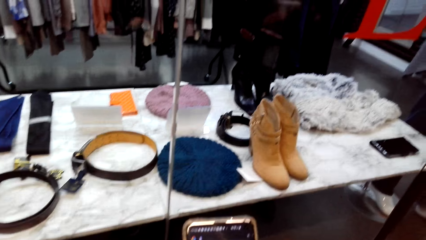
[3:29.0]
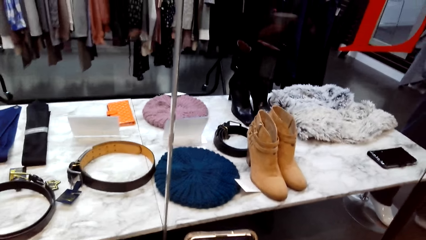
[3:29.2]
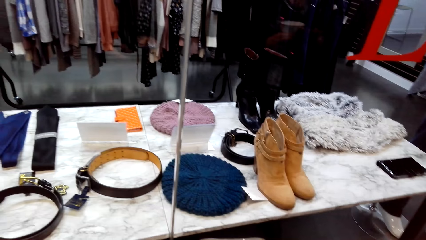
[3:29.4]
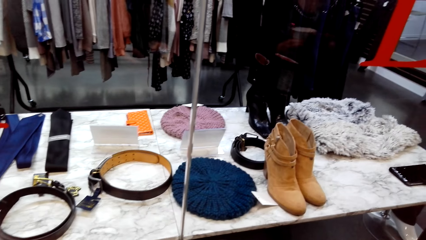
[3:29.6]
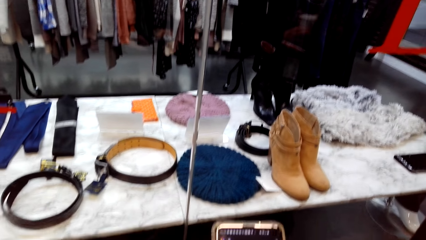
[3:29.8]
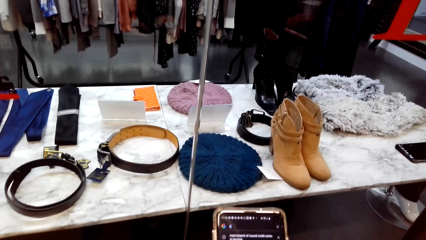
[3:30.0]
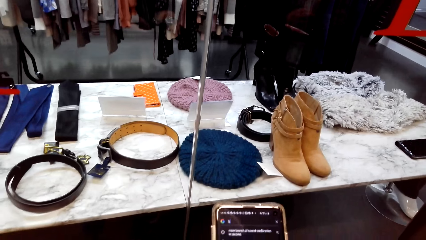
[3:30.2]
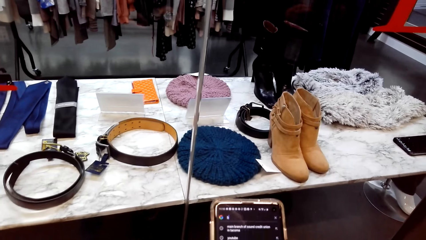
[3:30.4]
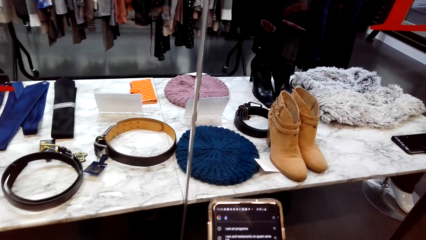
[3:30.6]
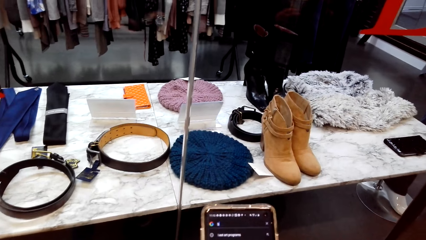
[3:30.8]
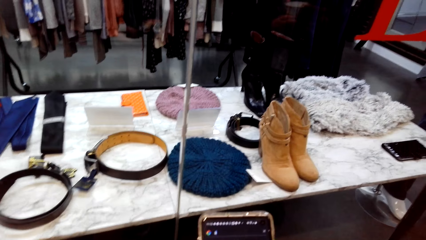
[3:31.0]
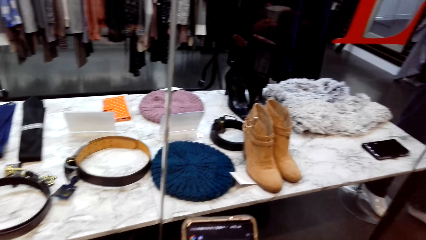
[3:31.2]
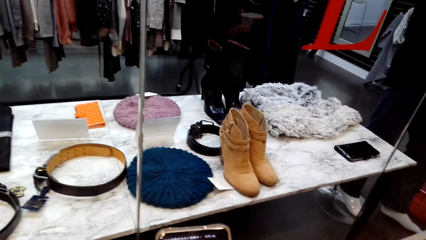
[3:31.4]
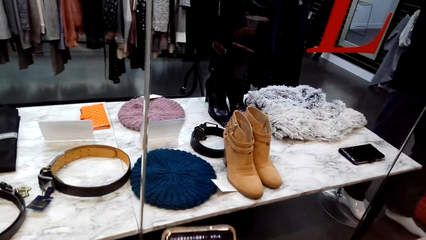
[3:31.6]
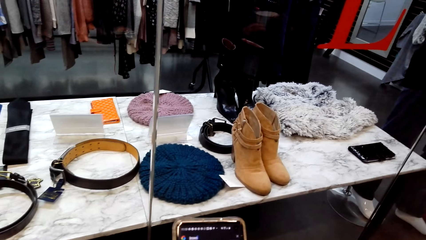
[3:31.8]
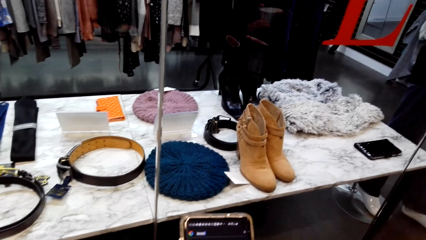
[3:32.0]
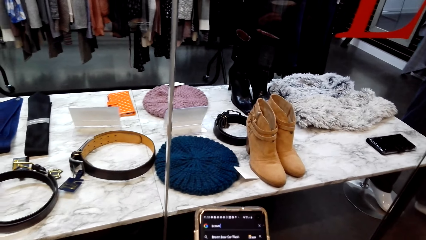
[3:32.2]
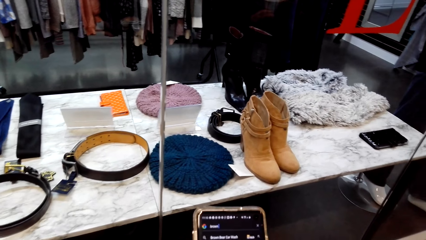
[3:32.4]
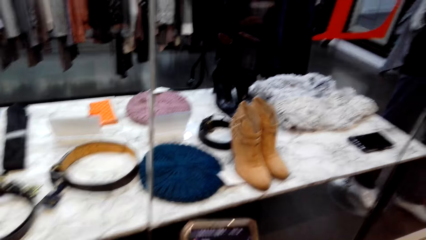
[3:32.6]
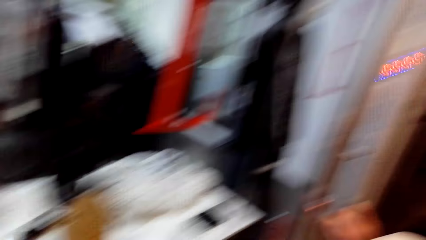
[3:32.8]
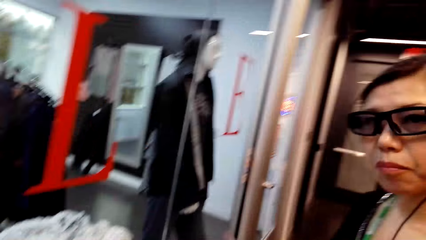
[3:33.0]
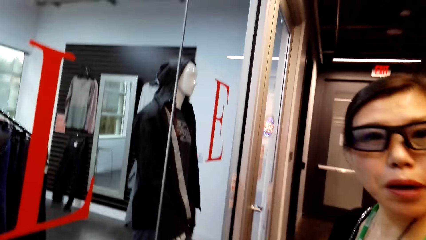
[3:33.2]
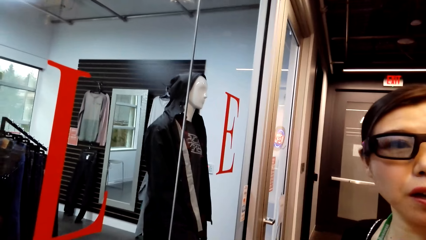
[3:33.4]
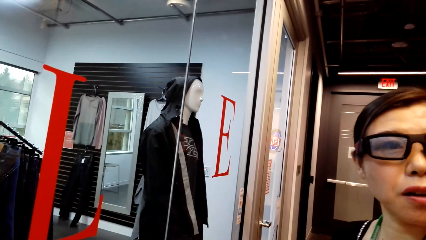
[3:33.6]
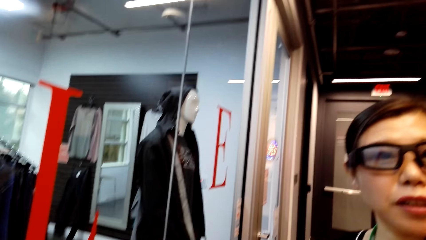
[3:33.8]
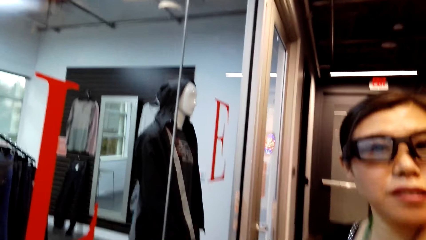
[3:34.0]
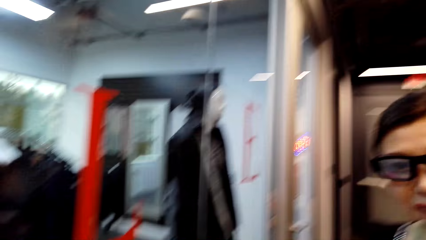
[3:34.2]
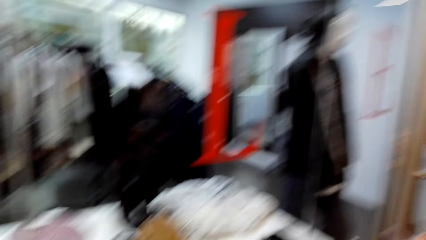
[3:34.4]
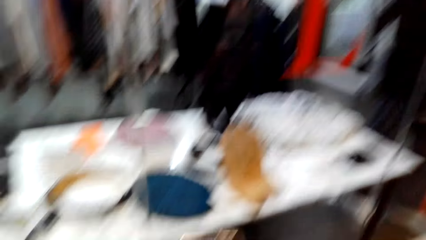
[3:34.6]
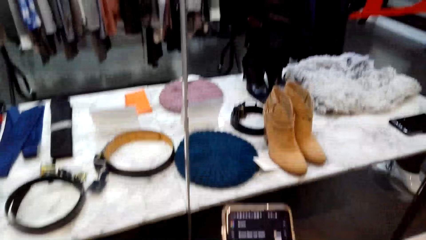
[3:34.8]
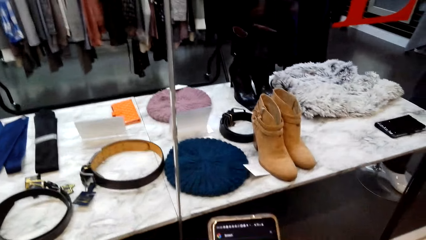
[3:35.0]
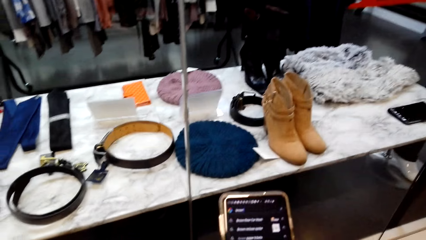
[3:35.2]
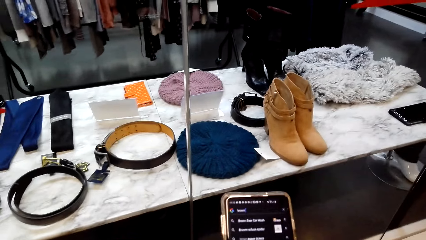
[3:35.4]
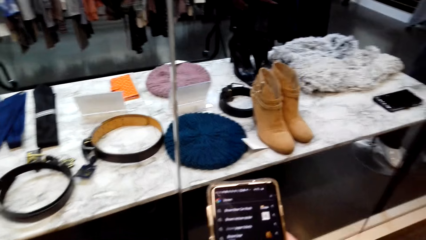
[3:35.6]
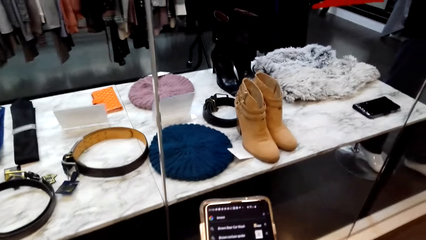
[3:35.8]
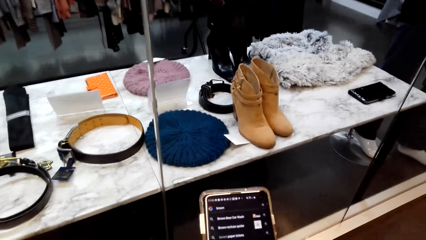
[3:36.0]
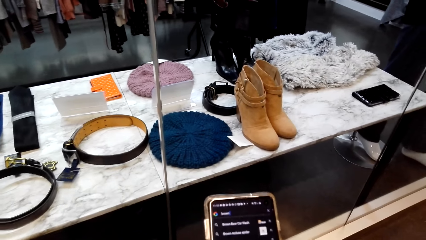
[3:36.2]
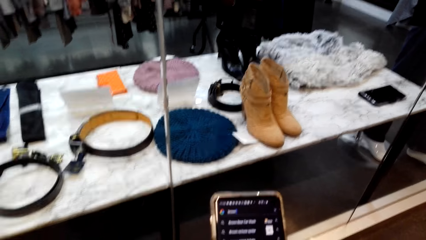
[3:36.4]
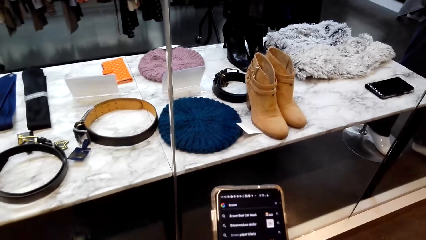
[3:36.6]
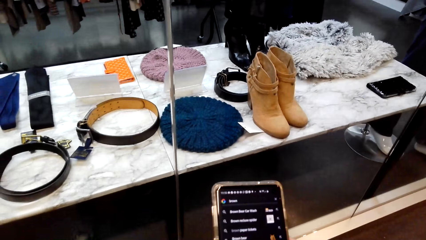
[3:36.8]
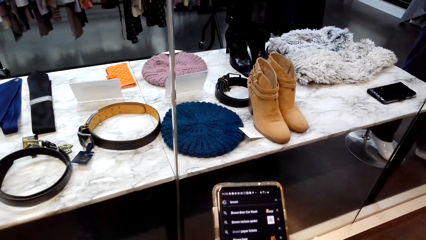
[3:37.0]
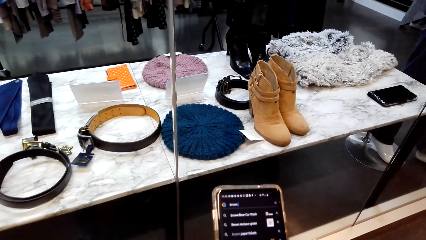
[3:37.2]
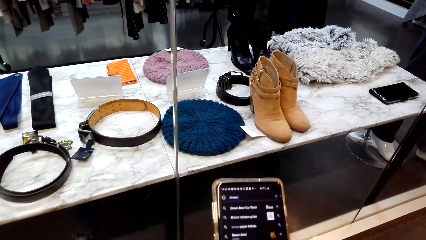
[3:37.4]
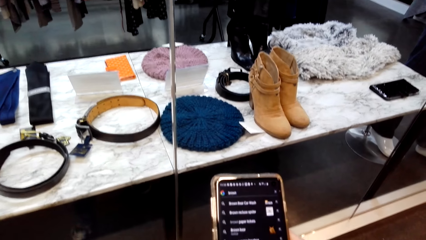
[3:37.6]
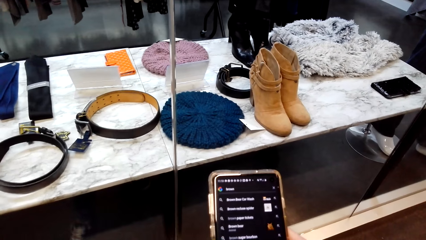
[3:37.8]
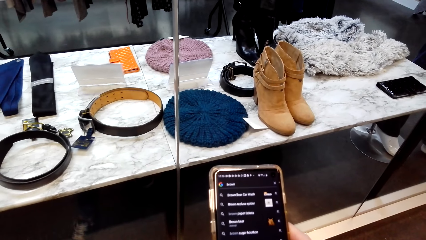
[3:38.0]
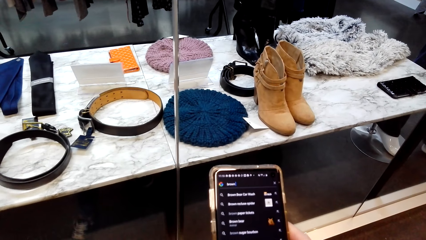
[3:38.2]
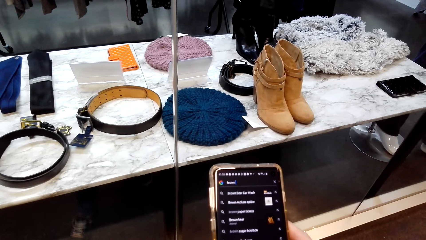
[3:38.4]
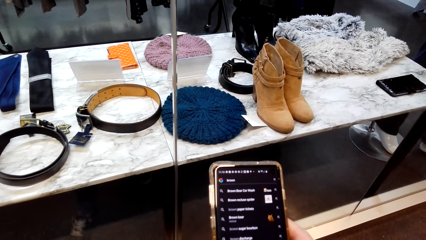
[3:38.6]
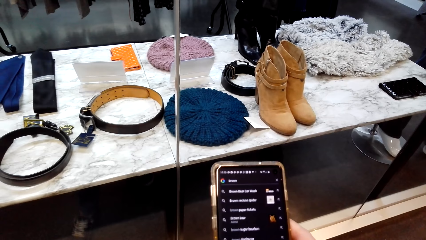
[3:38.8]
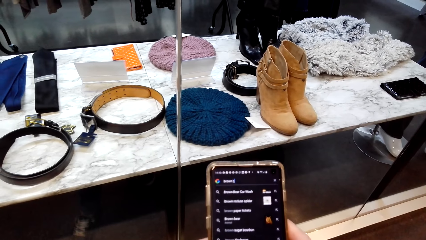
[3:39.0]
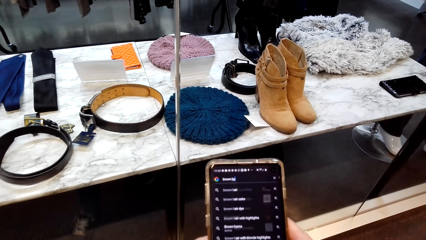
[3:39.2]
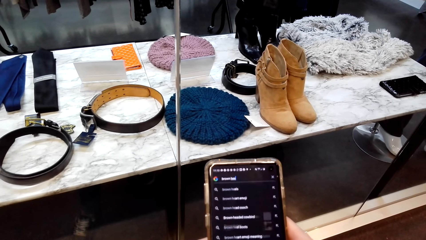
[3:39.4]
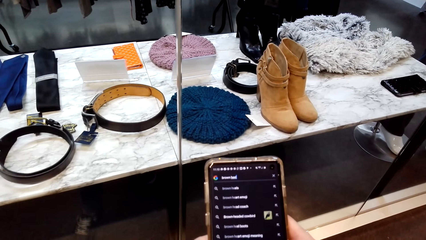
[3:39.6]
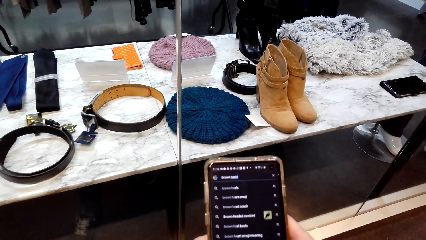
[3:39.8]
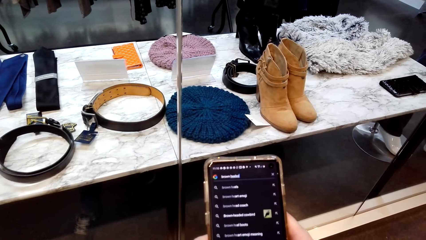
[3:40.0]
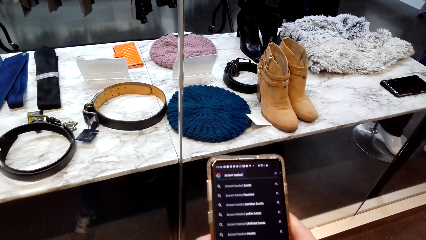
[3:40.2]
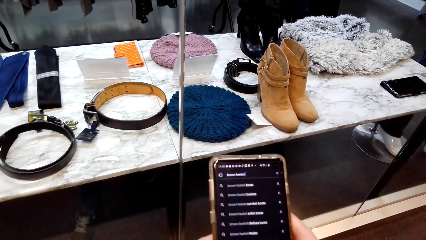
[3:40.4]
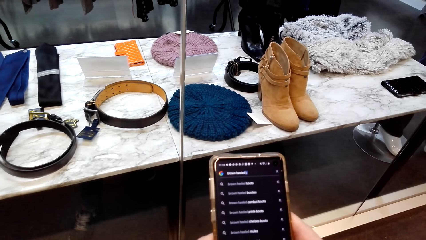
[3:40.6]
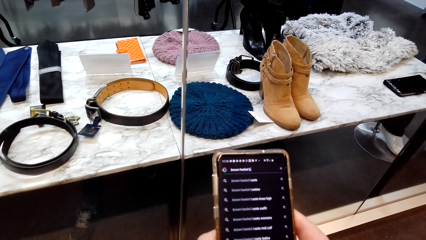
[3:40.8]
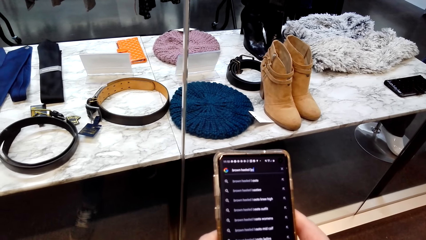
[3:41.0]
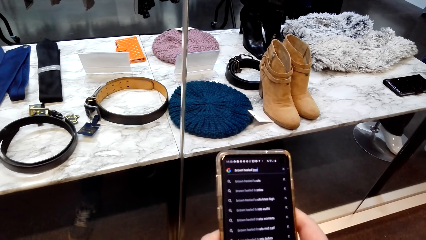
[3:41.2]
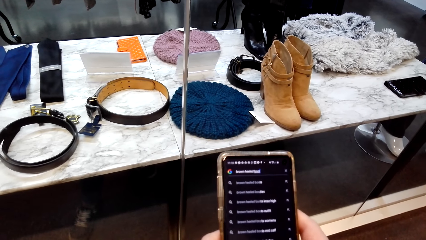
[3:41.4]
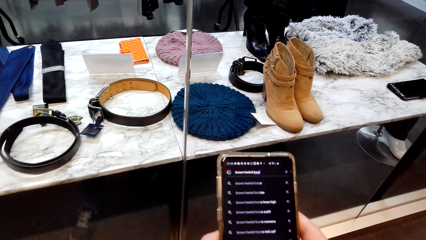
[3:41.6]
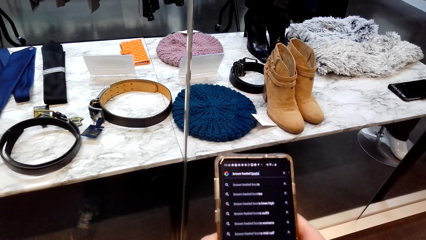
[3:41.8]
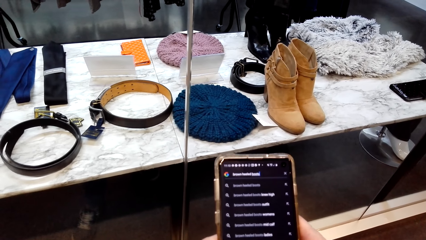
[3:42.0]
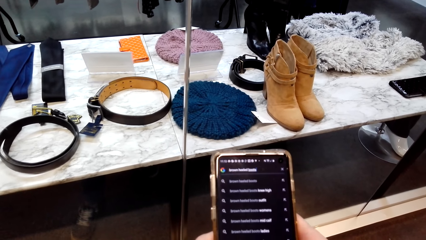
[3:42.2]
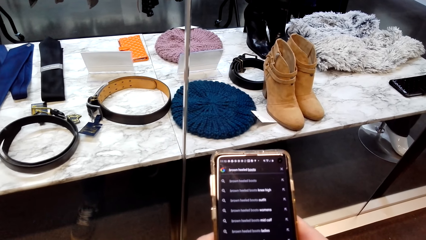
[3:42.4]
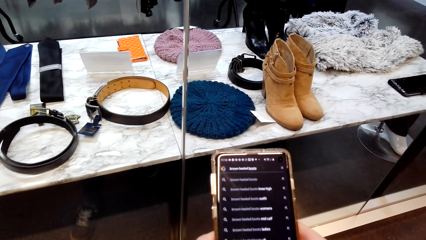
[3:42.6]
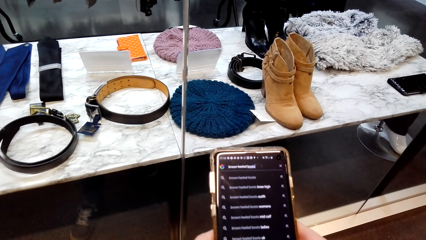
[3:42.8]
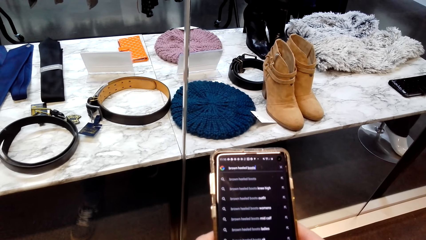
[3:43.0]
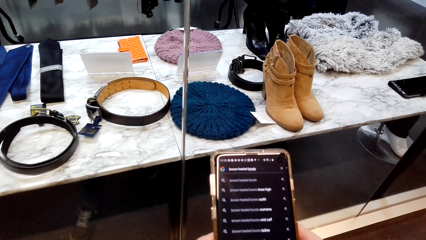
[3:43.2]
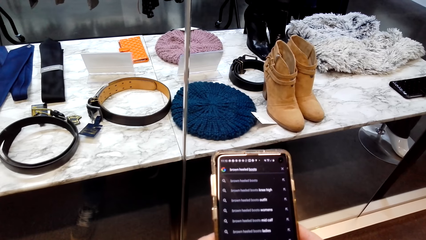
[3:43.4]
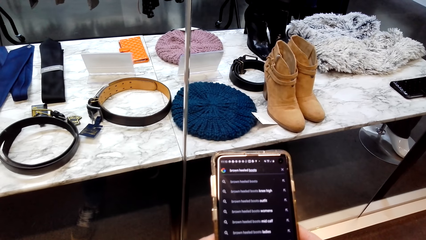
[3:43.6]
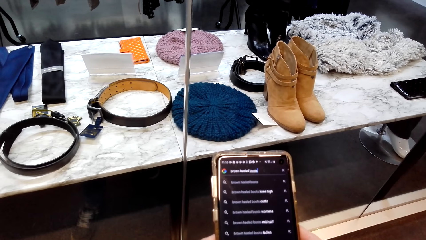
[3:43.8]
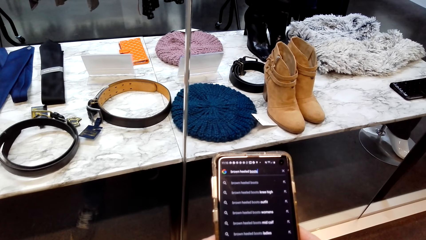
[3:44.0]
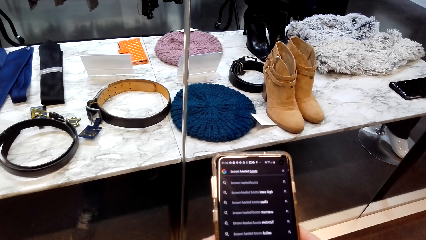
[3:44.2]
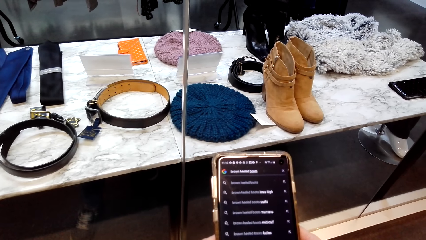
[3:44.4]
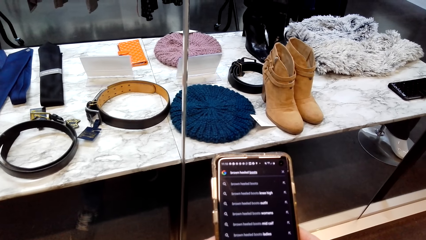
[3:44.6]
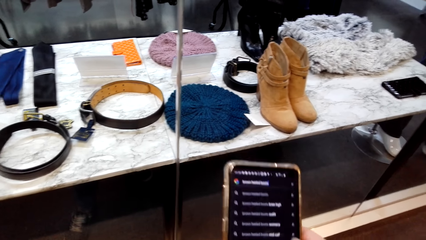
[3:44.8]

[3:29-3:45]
The camera wearer uses the phone and talks to a lady. The lady talks to the camera wearer. The camera wearer uses the phone and talks to the lady. They use the phone.
